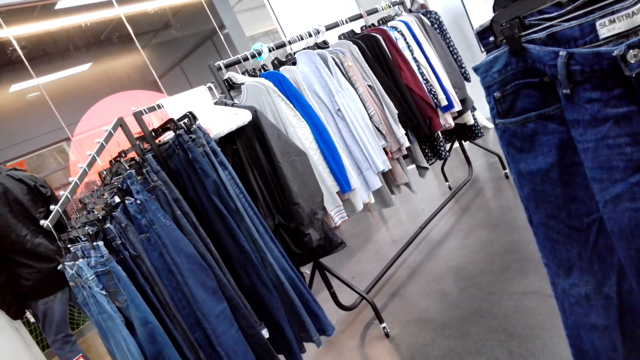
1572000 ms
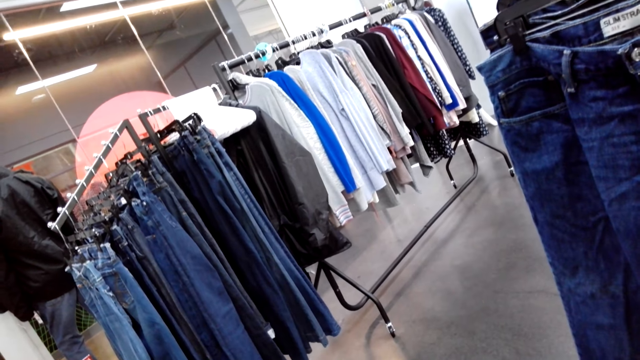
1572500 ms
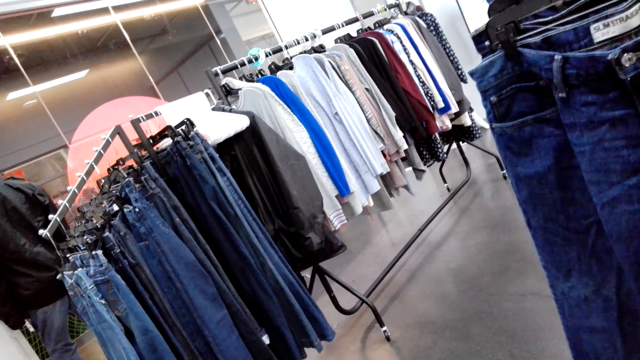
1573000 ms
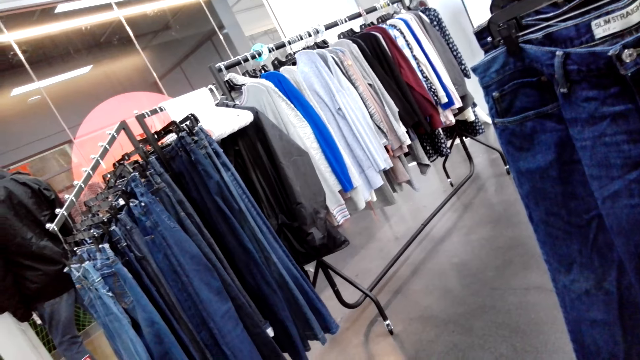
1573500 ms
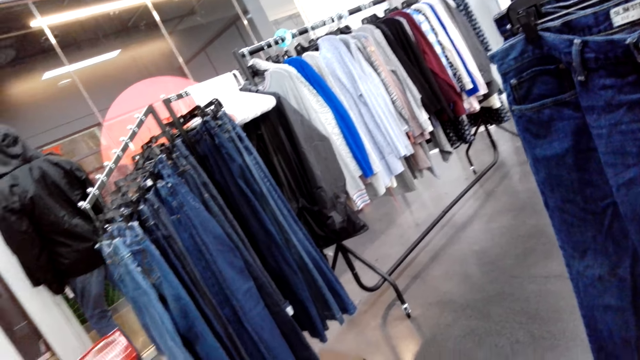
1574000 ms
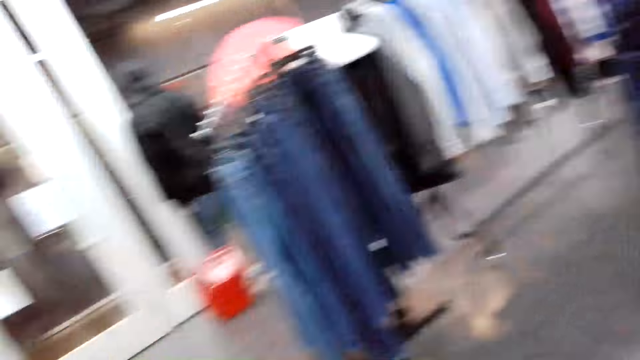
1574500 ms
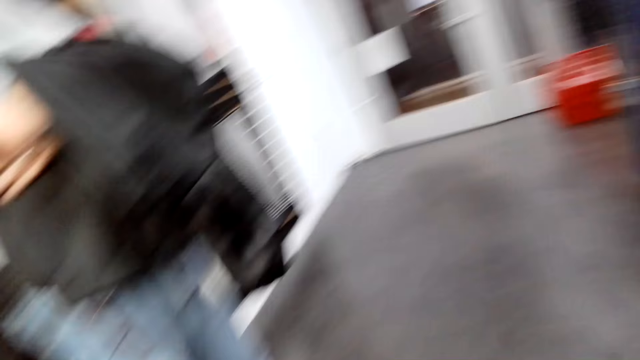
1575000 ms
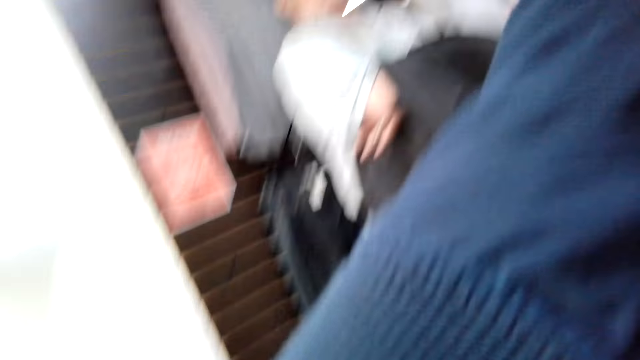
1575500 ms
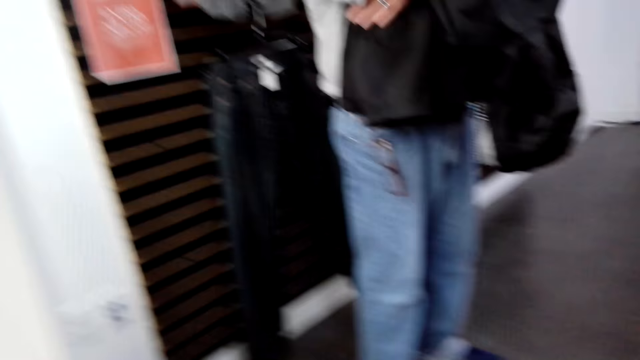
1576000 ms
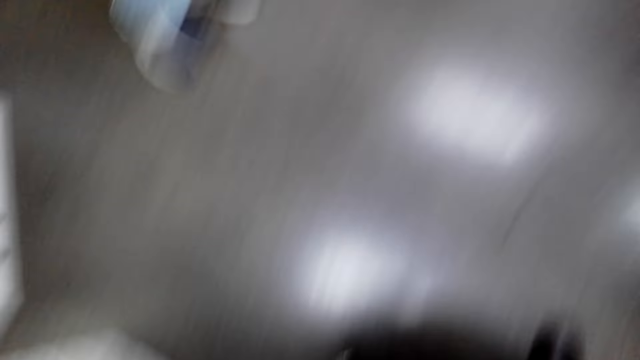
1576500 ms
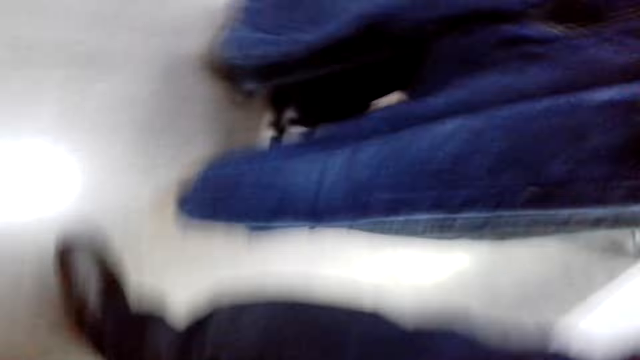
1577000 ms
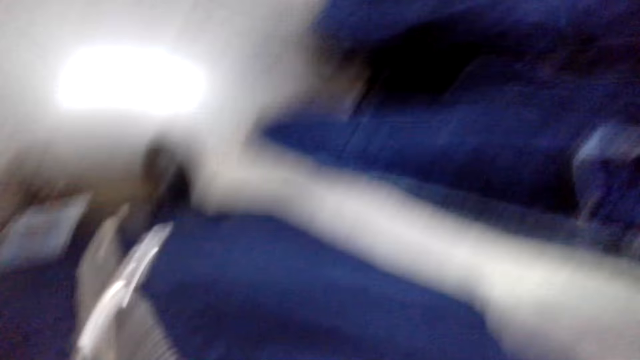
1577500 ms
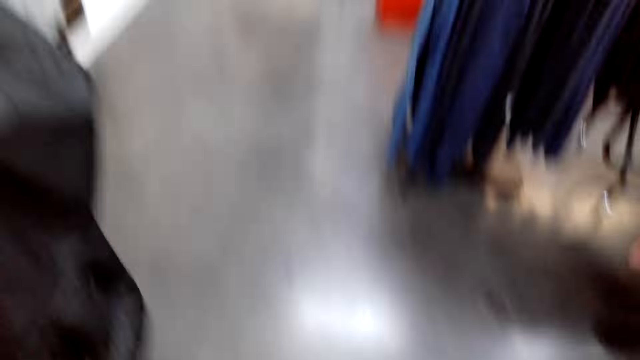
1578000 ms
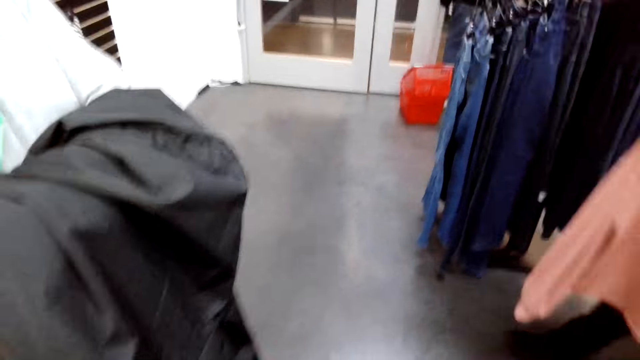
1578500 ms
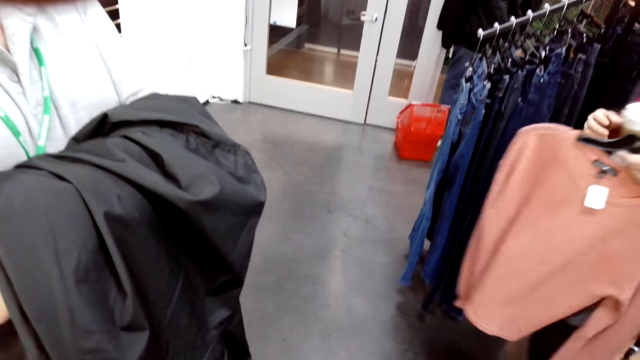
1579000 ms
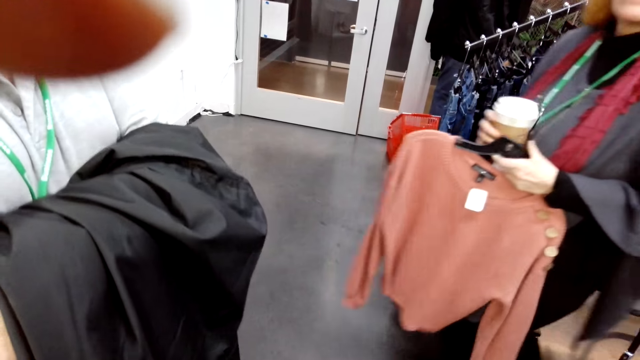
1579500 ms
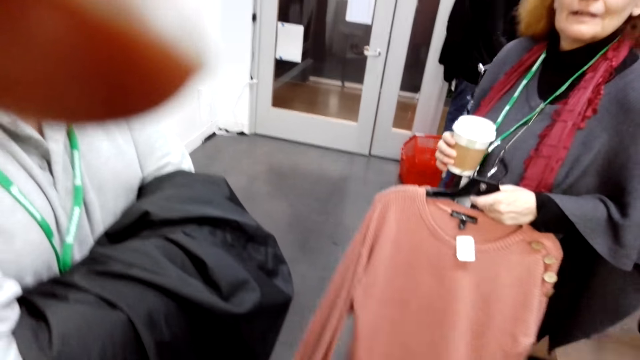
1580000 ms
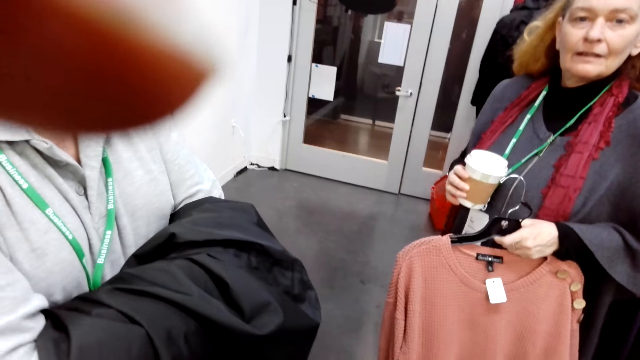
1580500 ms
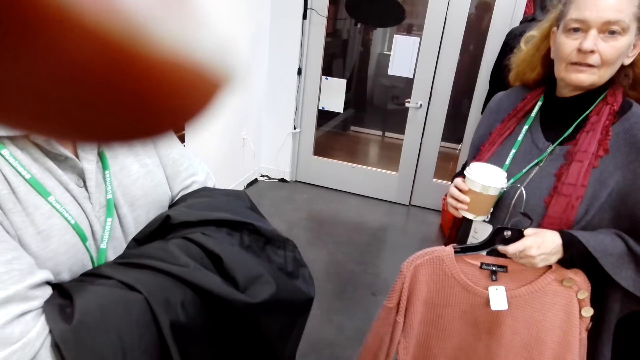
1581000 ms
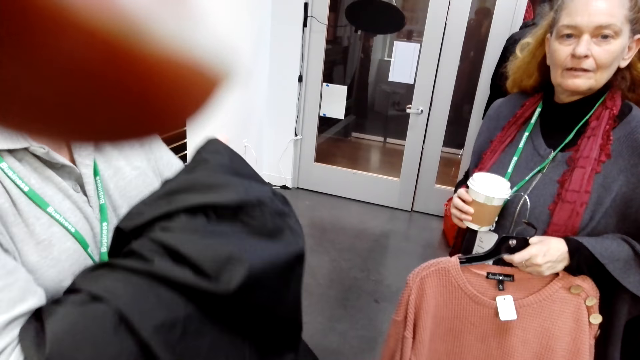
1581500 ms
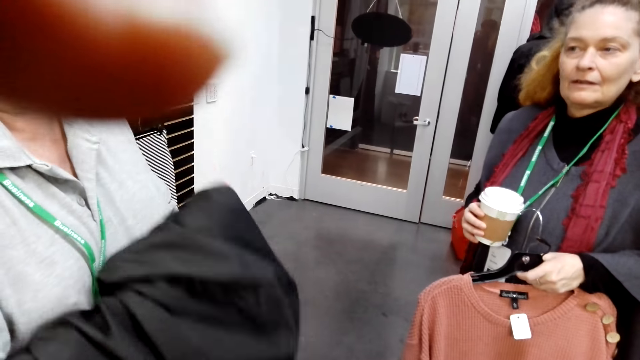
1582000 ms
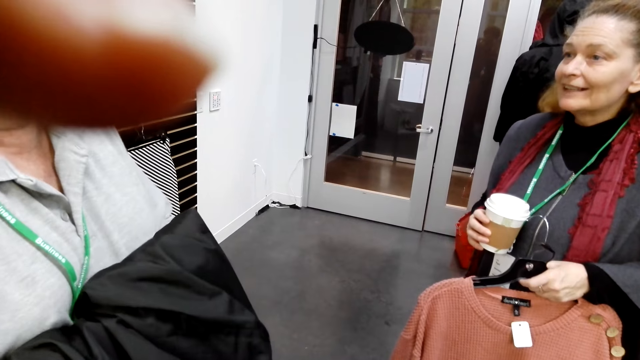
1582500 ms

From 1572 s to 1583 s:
The camera wearer converses with a man. They turn around. Another man holds clothes. A third man holds clothes in a hanger and holds a coffee cup.
